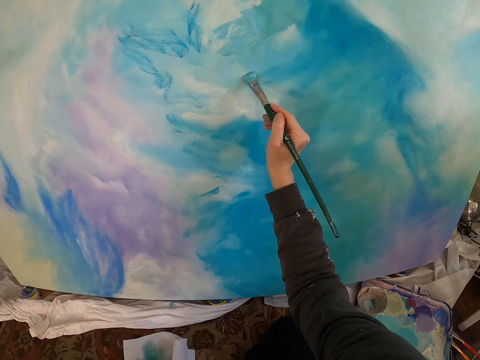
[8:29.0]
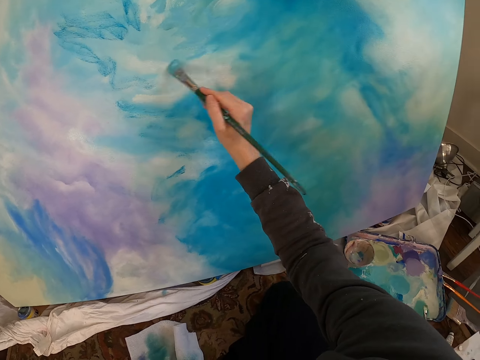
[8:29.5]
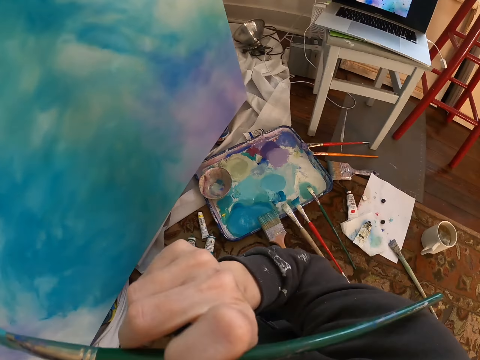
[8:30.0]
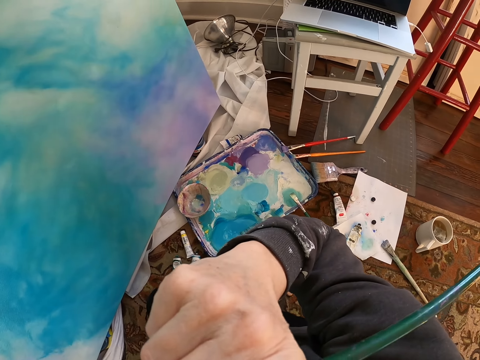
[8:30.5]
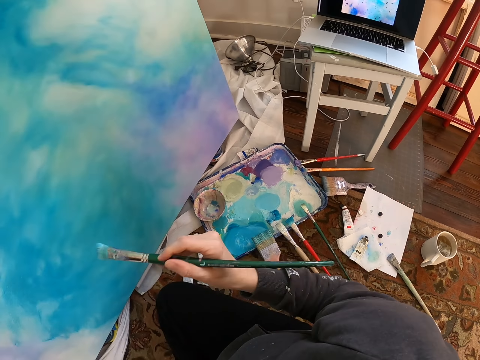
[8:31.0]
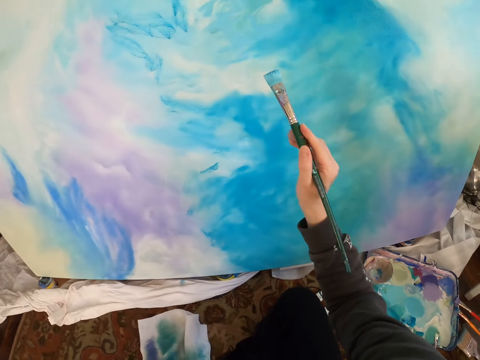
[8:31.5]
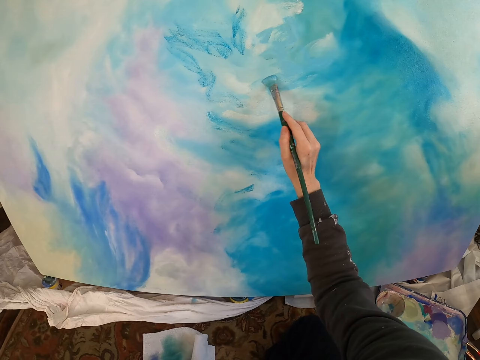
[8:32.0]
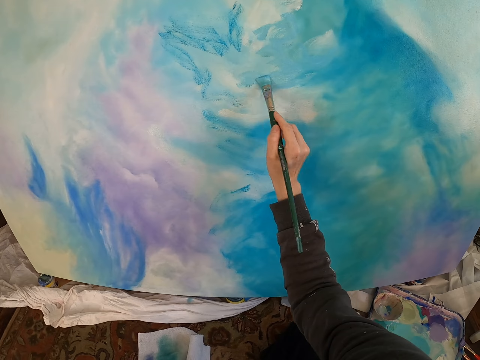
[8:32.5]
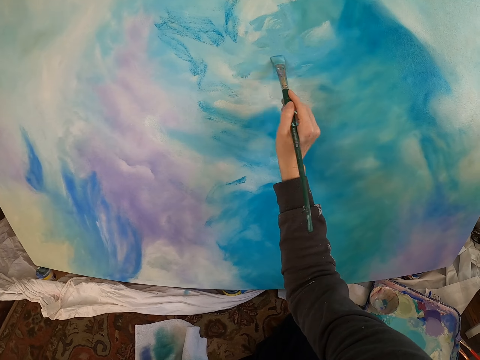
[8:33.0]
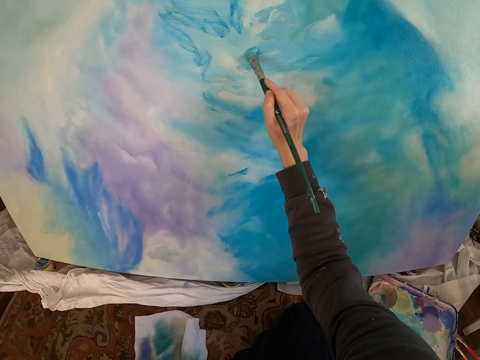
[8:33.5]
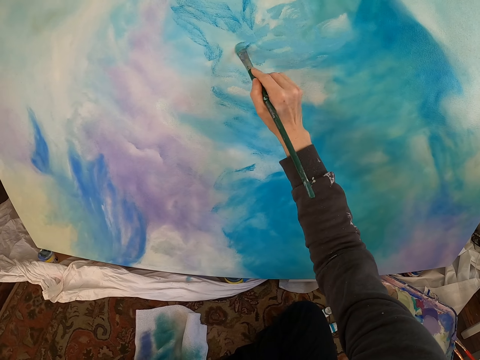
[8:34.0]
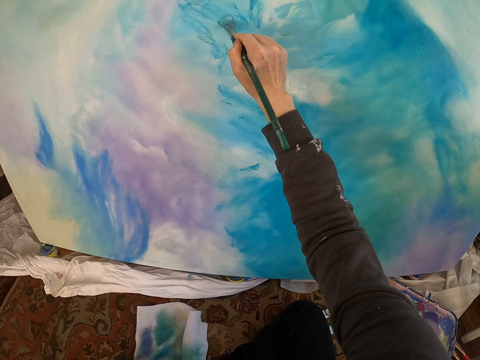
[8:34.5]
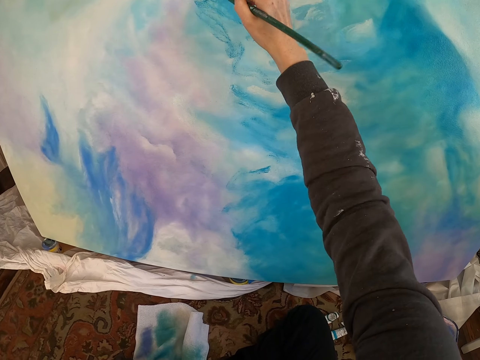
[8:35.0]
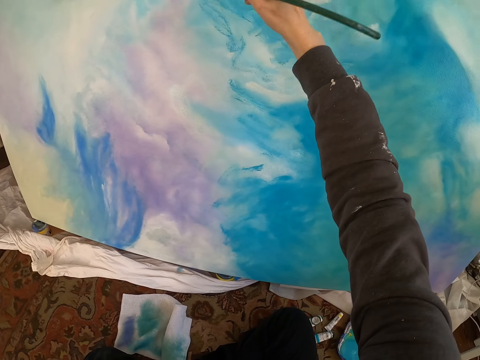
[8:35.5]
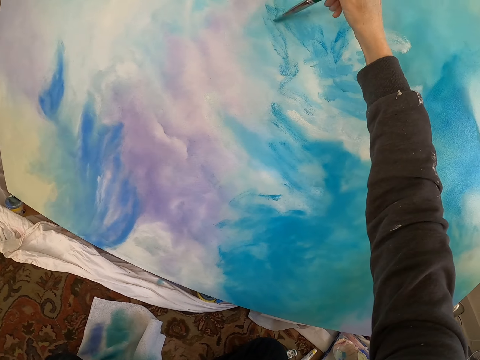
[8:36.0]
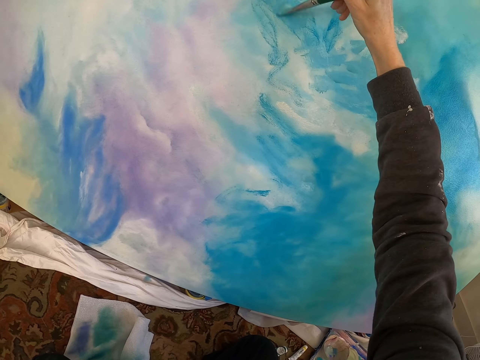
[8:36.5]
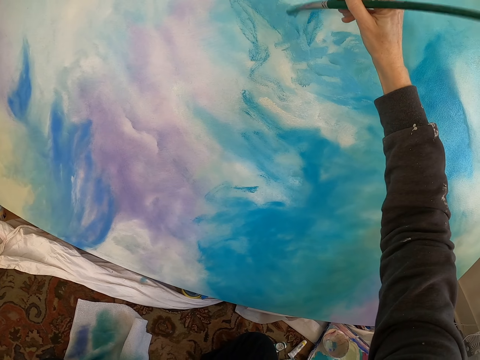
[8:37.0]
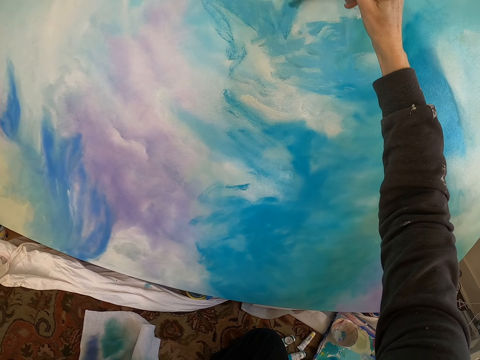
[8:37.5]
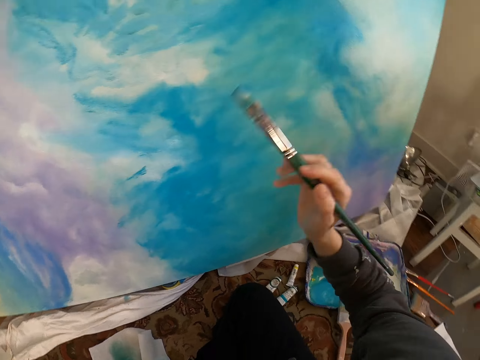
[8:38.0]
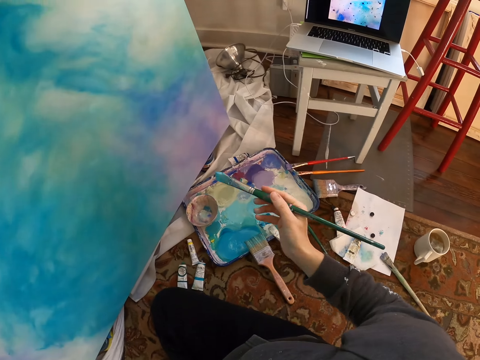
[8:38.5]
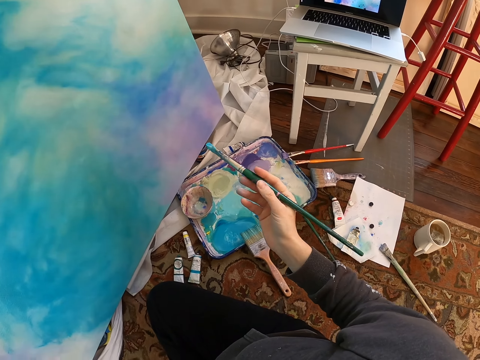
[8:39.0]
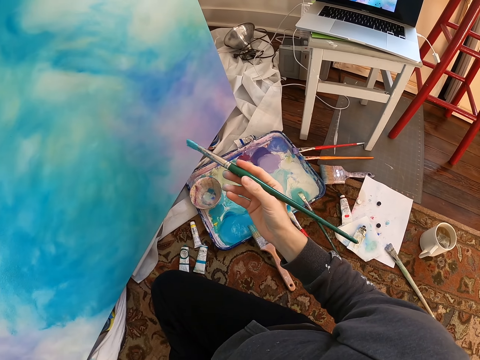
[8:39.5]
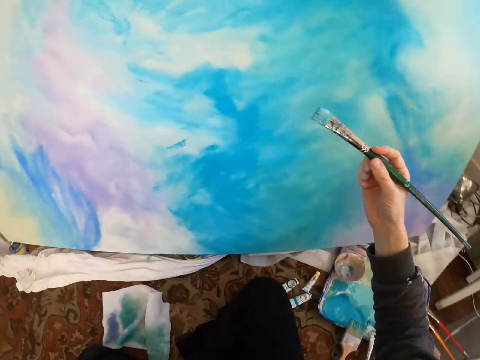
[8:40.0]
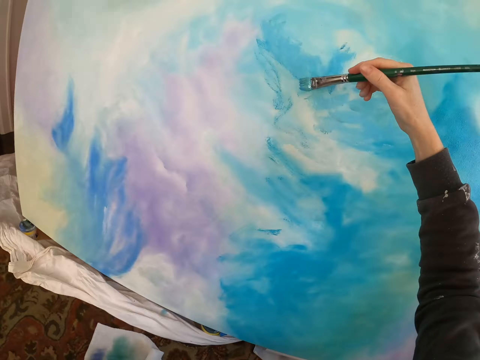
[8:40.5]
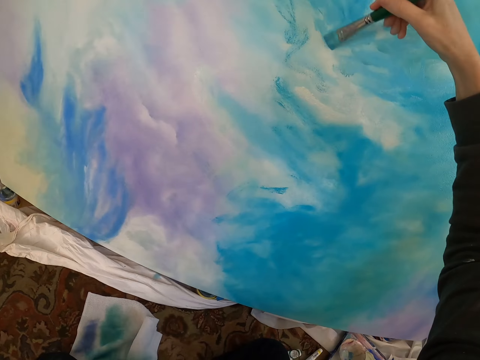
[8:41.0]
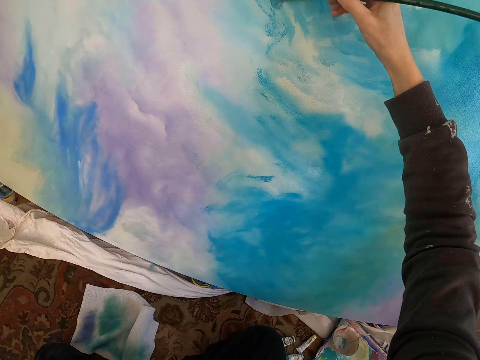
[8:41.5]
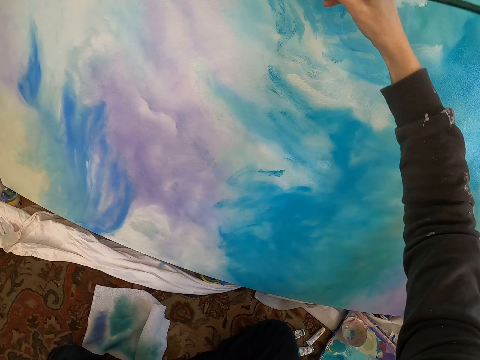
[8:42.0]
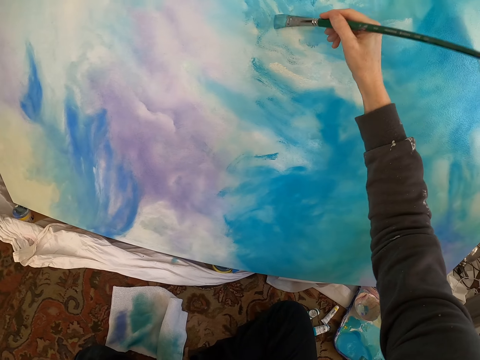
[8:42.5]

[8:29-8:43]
The camera wearer raises the hand. They lift the brush. They paint the painting with the brush. They remove the brush from the painting. They paint the painting with the brush.

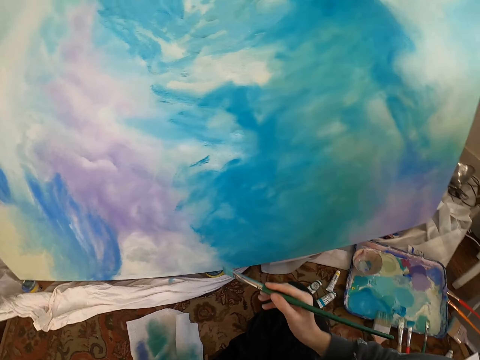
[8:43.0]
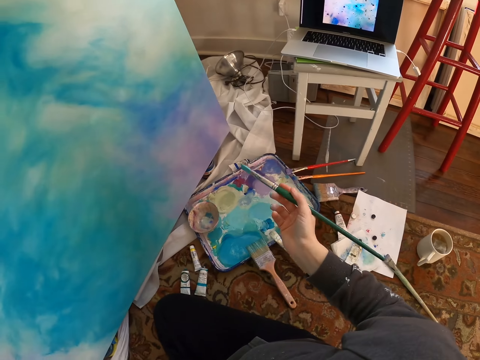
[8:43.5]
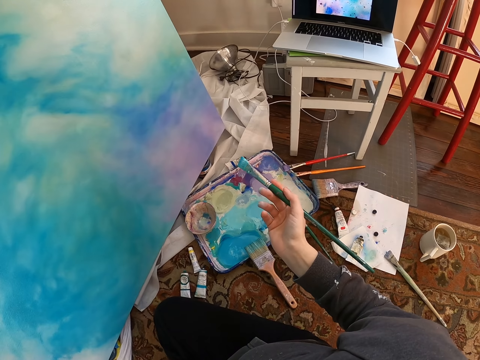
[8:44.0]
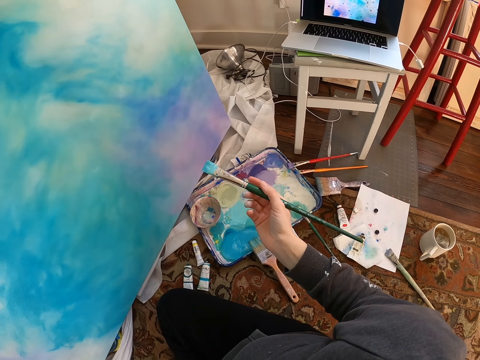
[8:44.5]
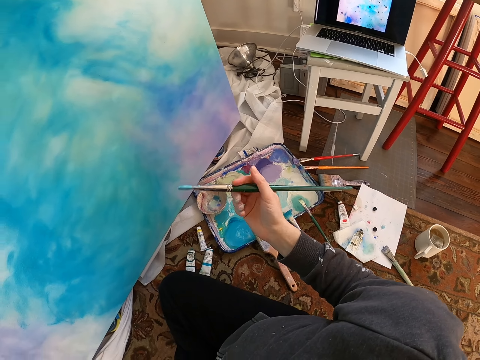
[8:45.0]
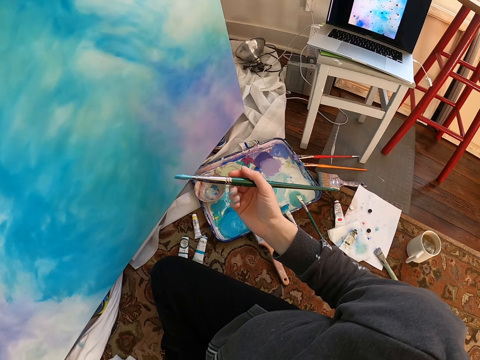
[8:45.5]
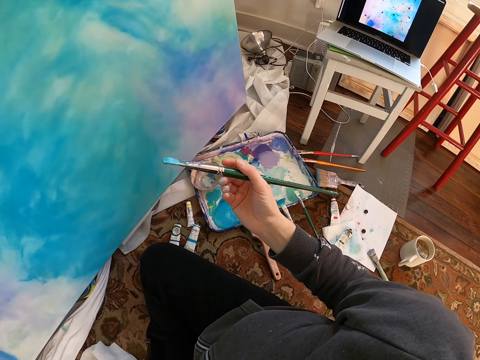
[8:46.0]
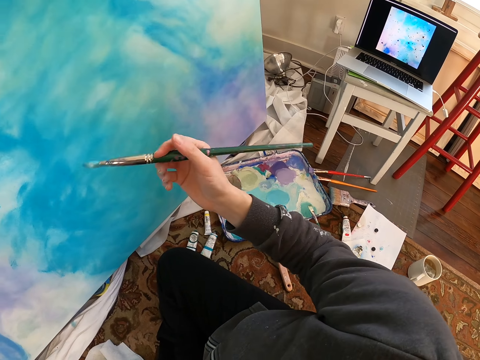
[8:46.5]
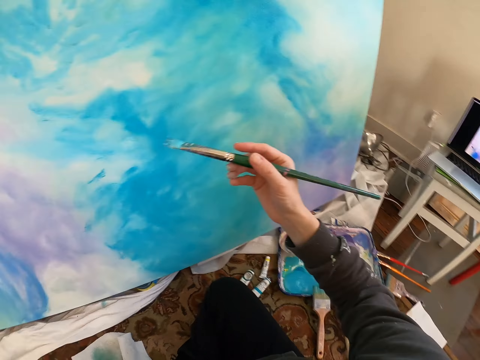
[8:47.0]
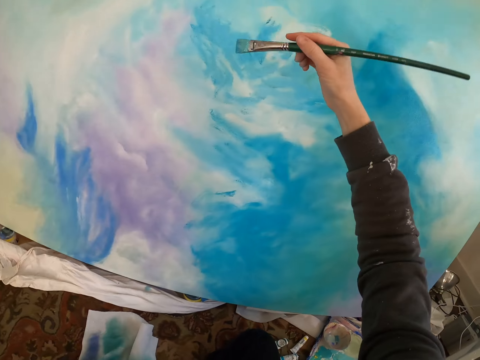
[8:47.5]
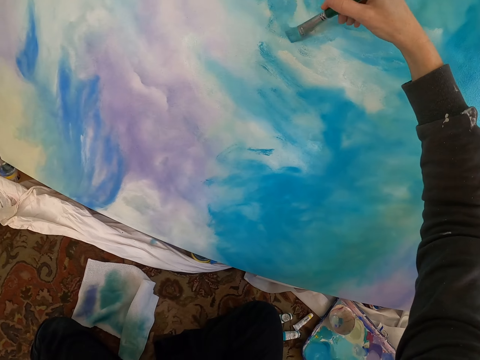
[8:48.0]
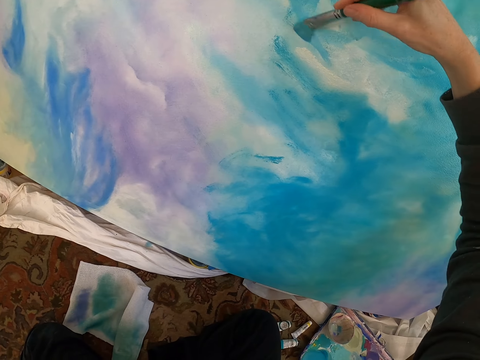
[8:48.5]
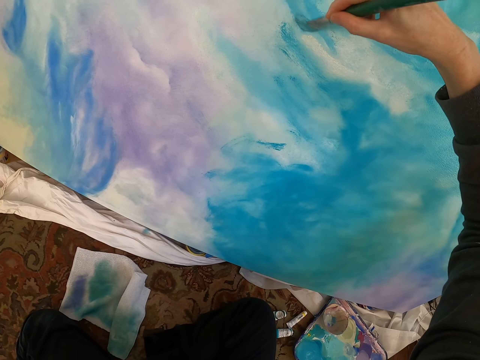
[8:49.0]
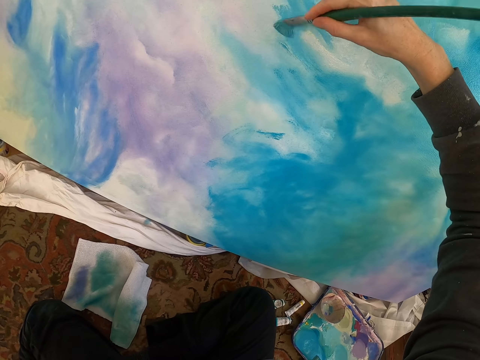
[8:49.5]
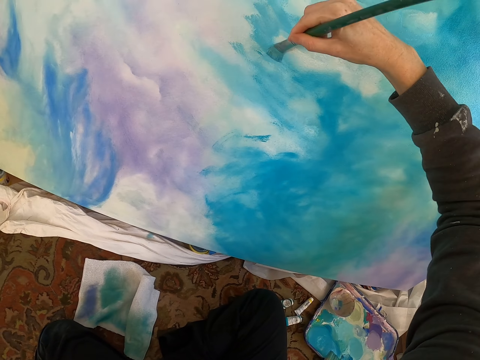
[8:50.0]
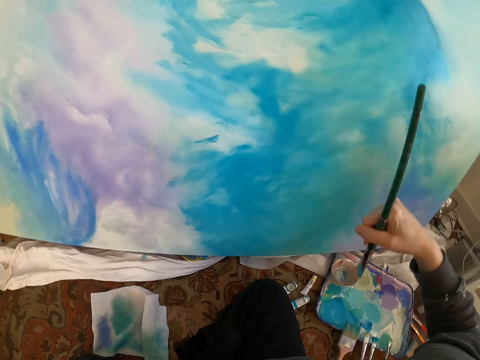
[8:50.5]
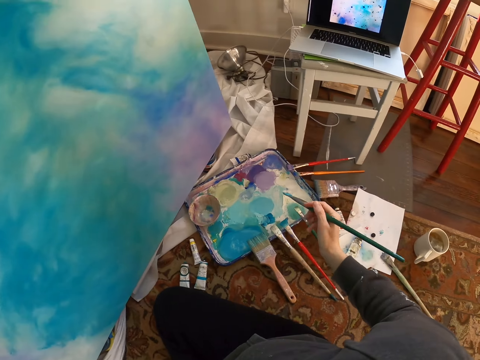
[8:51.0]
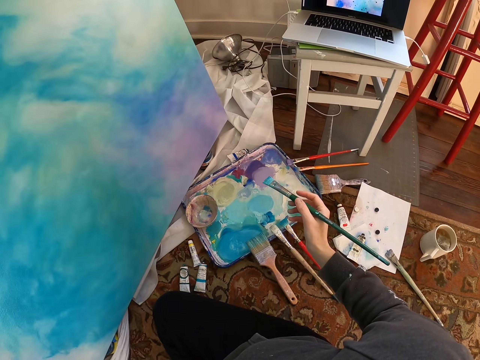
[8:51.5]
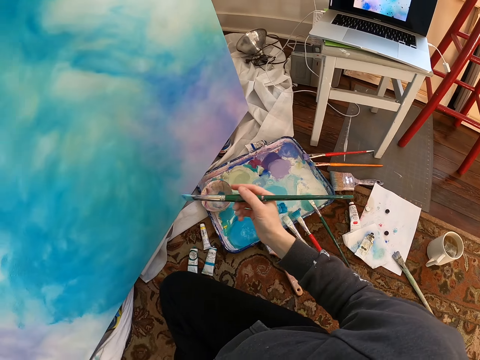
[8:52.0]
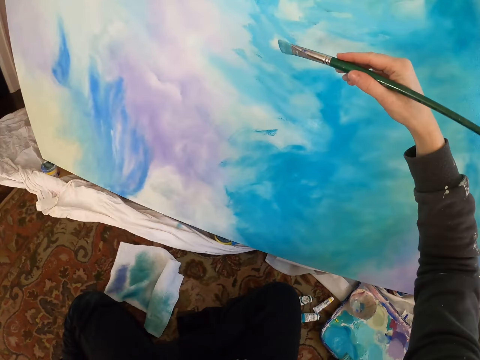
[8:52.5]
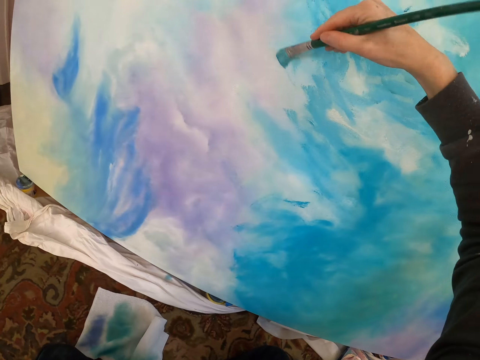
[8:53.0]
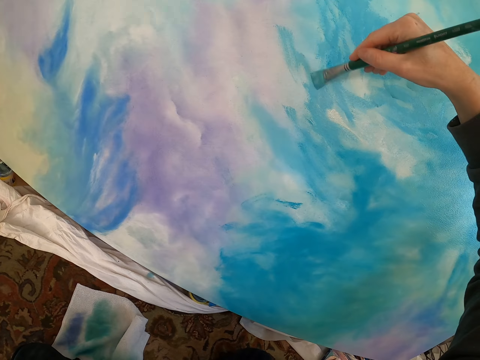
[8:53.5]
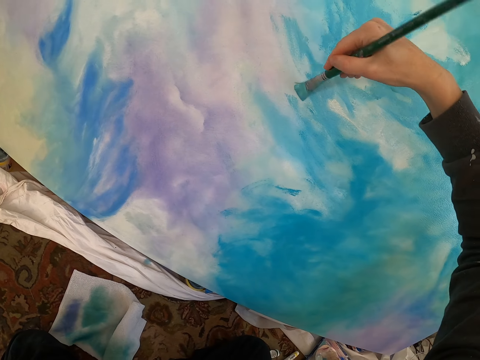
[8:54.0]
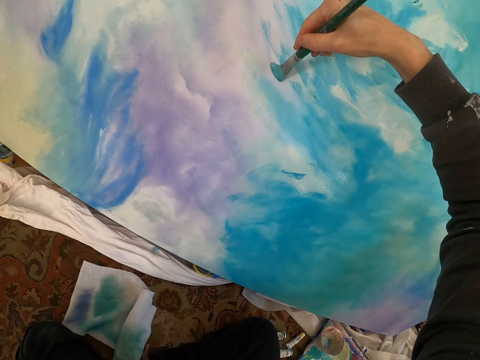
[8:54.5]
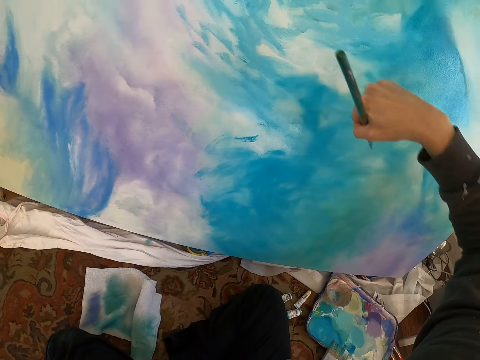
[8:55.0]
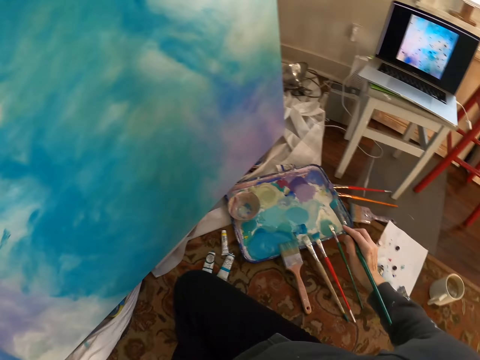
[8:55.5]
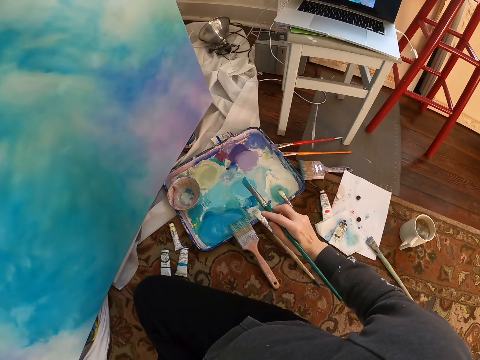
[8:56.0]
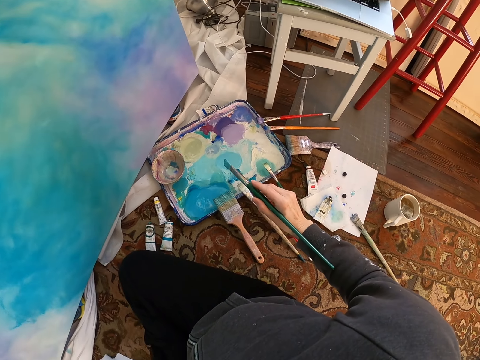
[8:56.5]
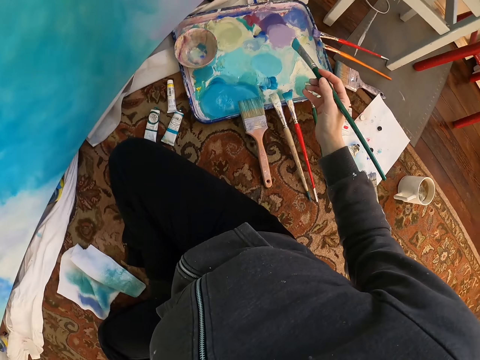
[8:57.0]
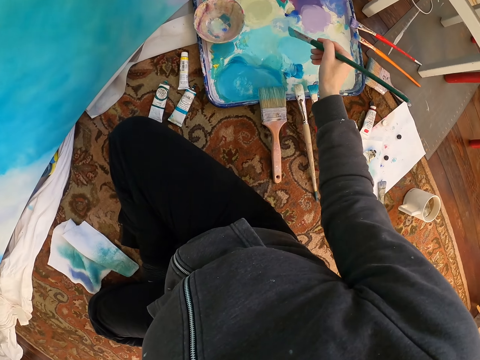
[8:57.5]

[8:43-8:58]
The camera wearer removes the brush from the painting. They look at the laptop. They paint the painting with the brush. They remove the brush from the painting. They paint the painting with the brush. They remove the brush from the painting. They look at the laptop.
